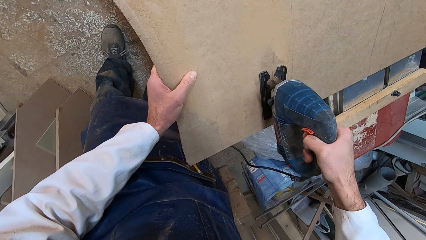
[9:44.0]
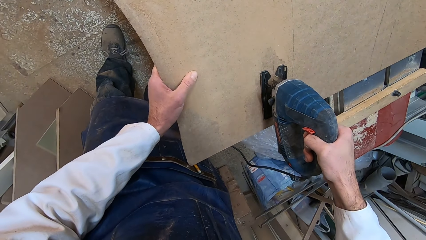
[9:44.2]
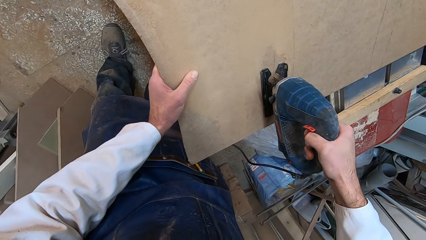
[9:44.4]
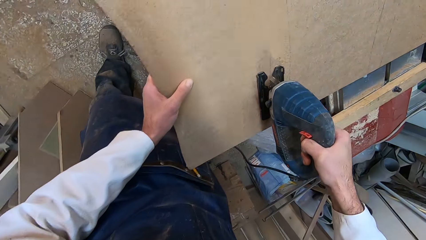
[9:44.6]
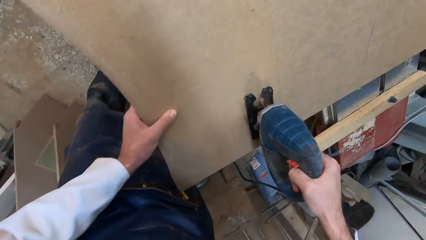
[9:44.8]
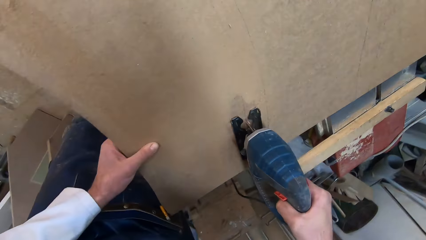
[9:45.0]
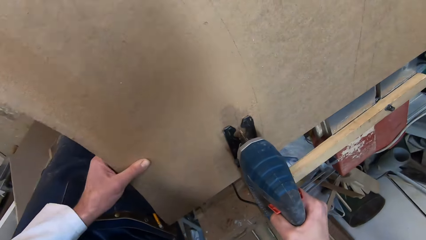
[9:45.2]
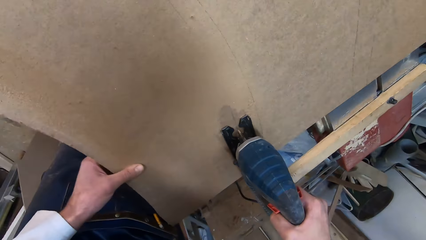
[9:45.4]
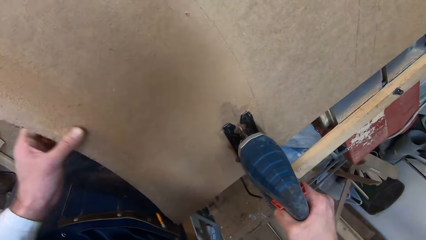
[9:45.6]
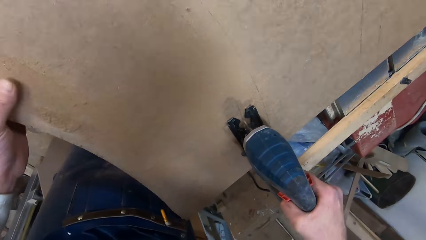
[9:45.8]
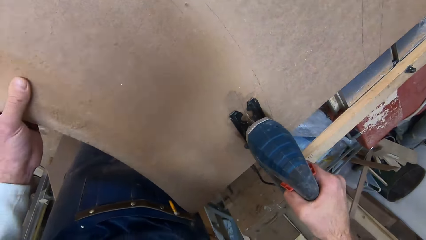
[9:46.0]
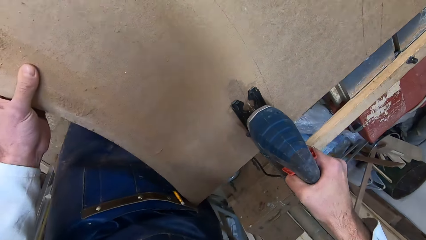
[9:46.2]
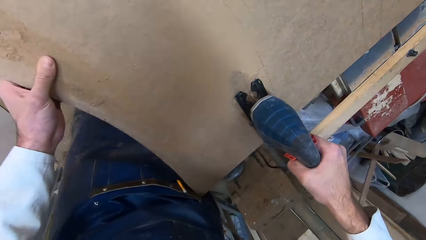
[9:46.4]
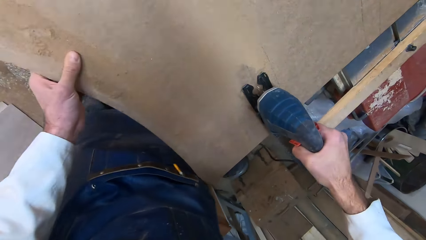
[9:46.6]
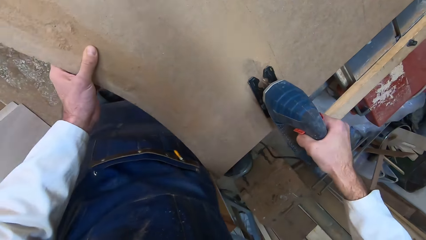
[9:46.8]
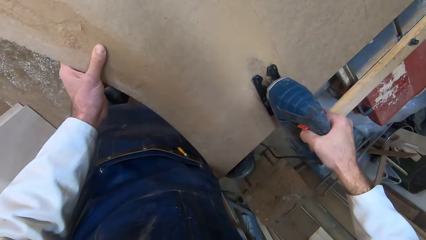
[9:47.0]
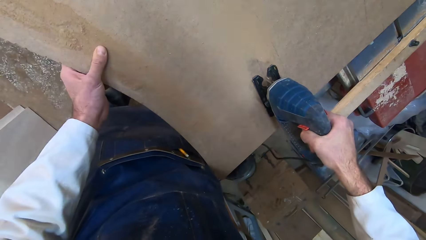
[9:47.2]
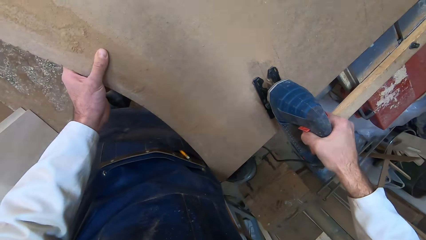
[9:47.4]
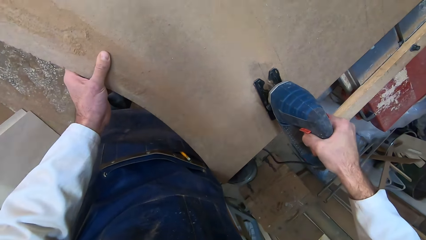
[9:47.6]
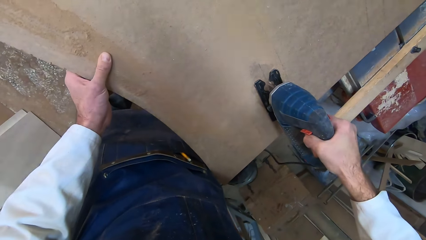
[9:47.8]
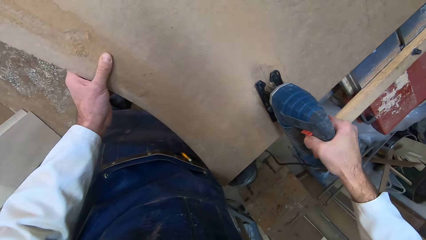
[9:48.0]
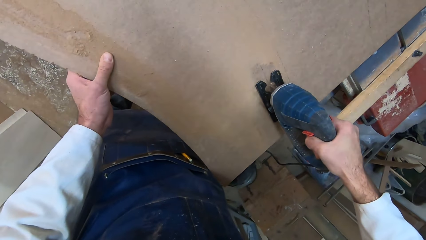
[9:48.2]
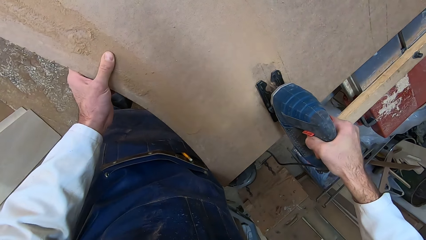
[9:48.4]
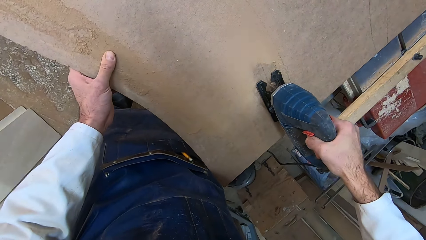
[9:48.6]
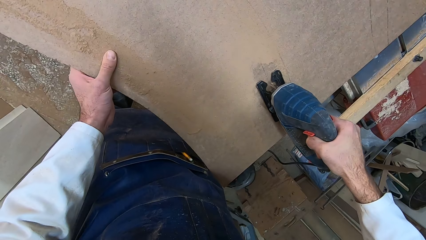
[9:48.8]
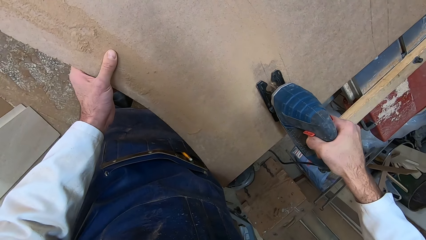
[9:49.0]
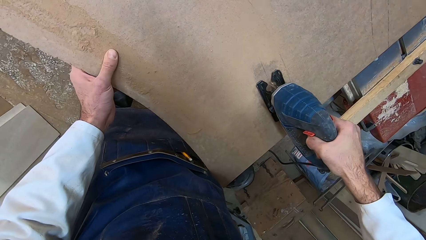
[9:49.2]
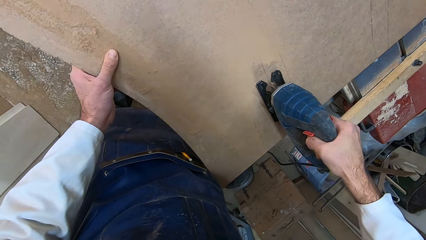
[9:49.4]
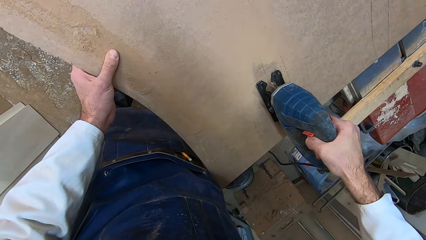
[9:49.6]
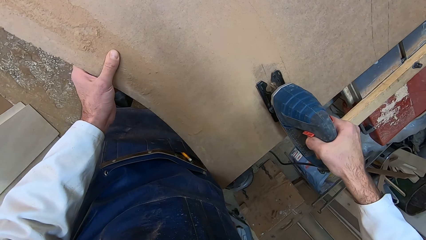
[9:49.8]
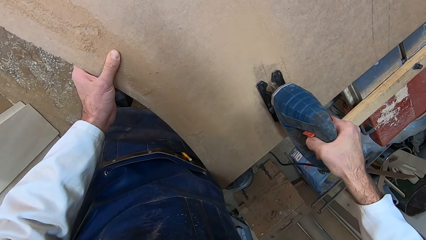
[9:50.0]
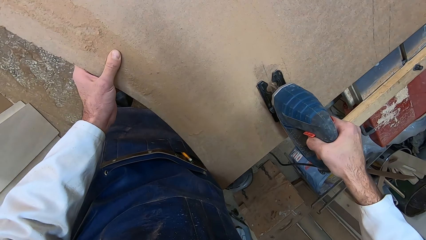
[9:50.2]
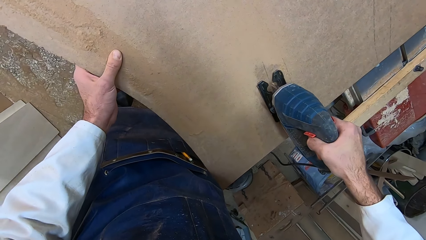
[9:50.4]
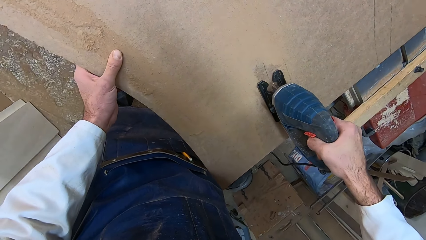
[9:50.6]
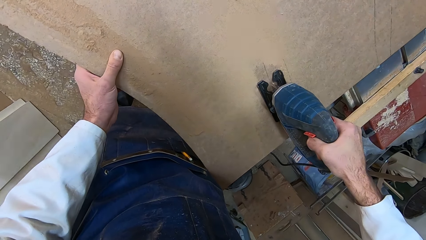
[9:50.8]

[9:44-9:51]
The camera wearer moves his left hand up the wood.

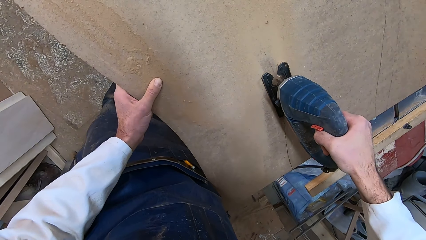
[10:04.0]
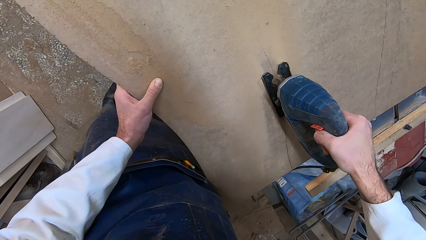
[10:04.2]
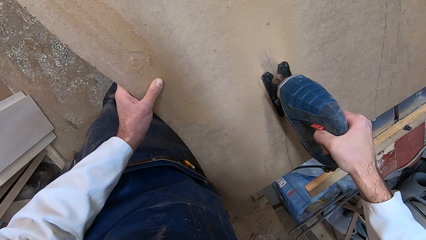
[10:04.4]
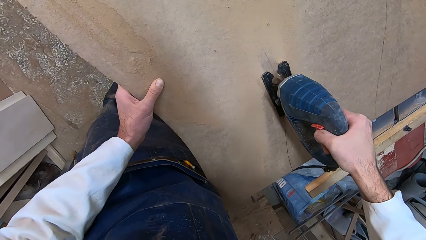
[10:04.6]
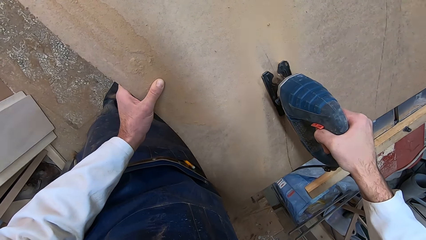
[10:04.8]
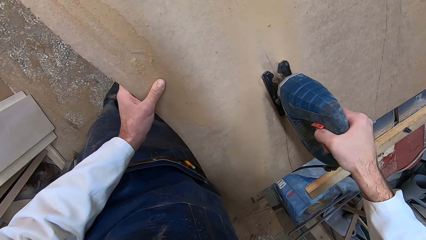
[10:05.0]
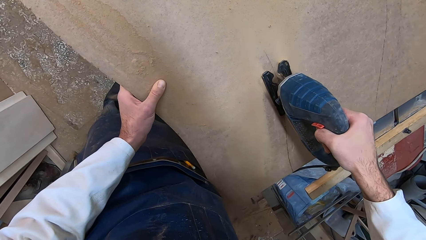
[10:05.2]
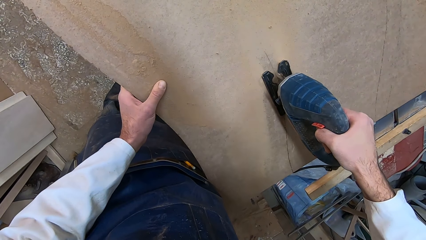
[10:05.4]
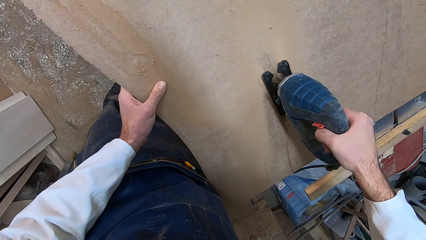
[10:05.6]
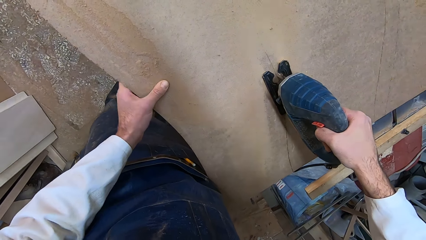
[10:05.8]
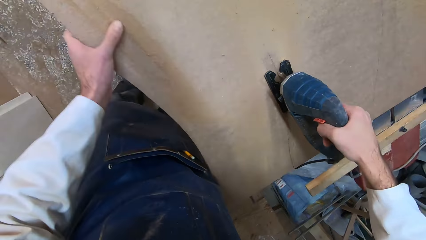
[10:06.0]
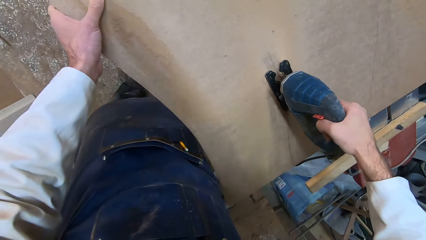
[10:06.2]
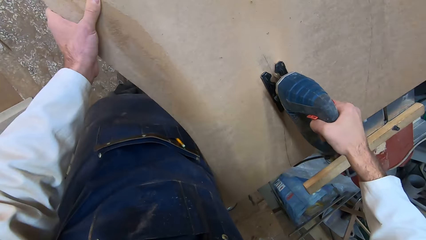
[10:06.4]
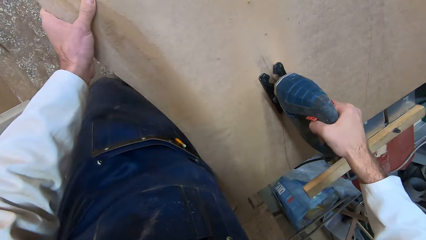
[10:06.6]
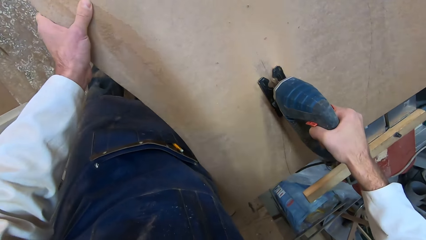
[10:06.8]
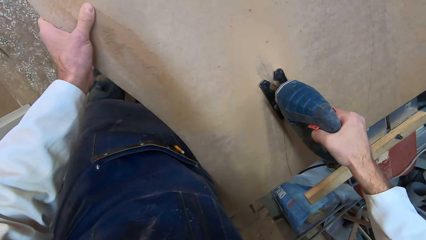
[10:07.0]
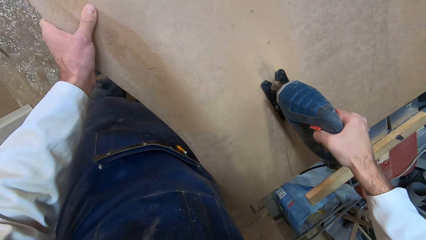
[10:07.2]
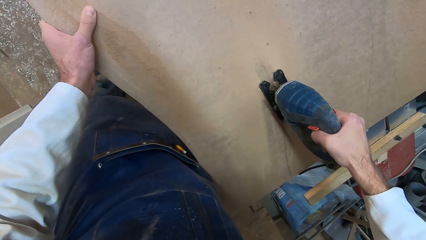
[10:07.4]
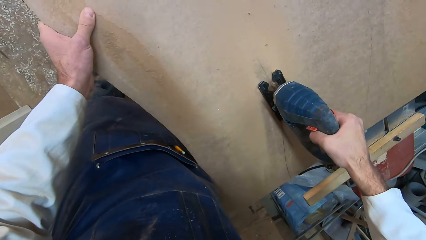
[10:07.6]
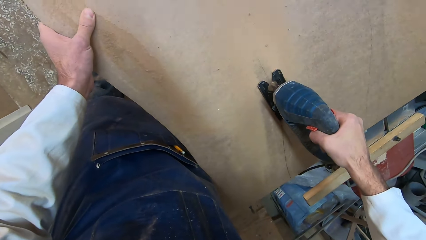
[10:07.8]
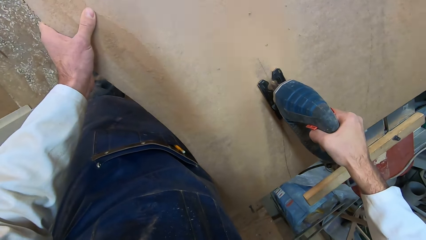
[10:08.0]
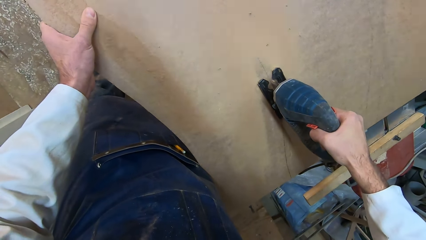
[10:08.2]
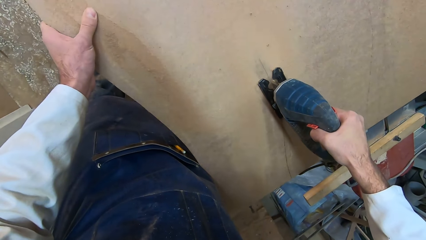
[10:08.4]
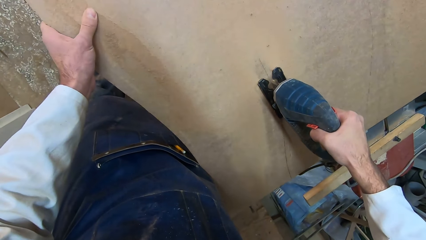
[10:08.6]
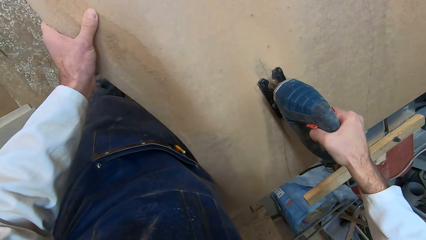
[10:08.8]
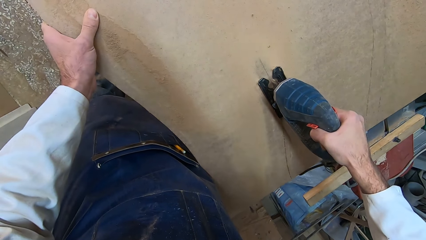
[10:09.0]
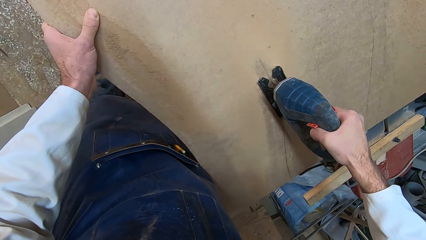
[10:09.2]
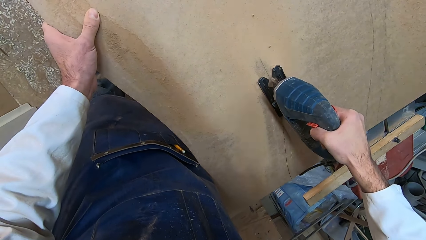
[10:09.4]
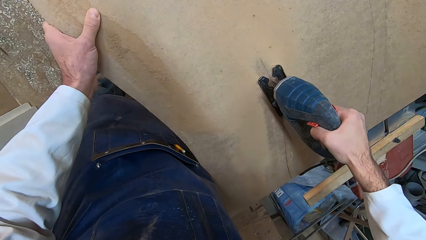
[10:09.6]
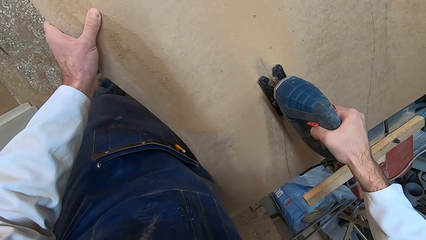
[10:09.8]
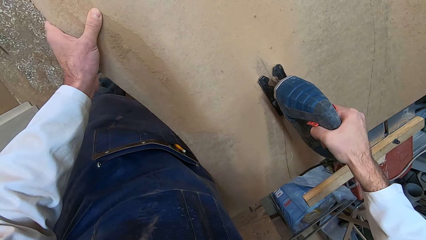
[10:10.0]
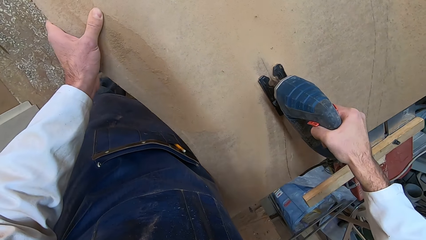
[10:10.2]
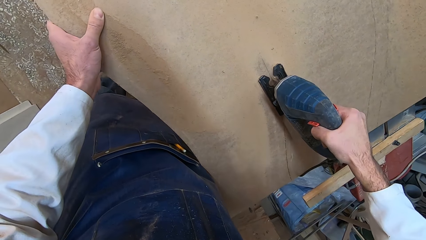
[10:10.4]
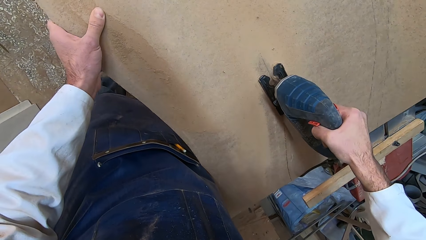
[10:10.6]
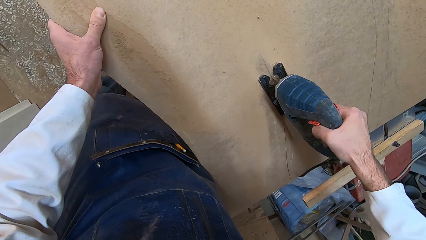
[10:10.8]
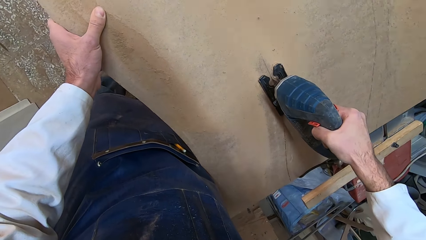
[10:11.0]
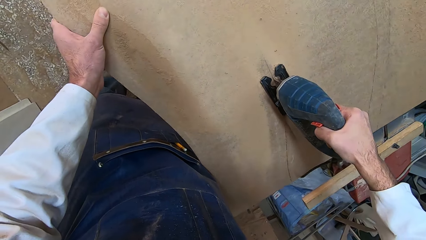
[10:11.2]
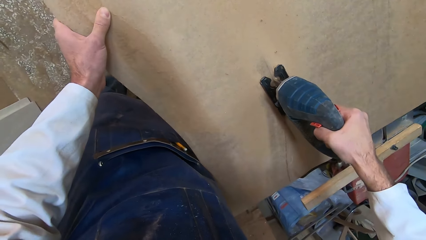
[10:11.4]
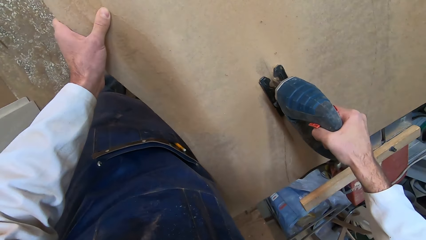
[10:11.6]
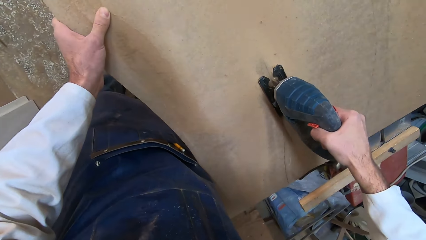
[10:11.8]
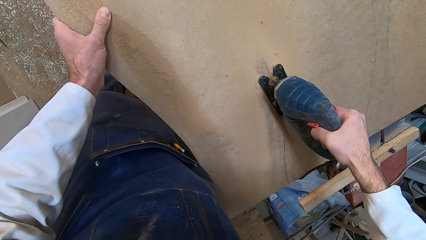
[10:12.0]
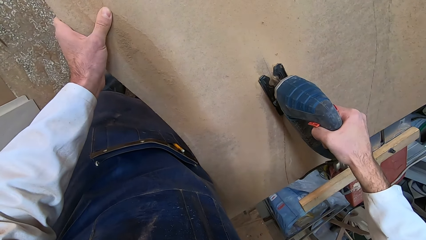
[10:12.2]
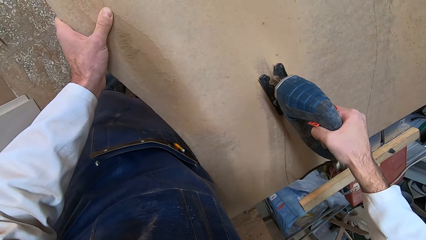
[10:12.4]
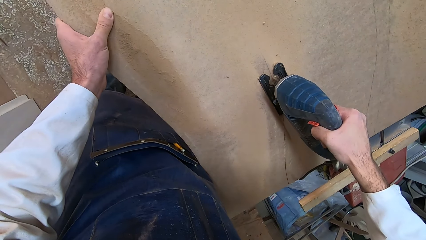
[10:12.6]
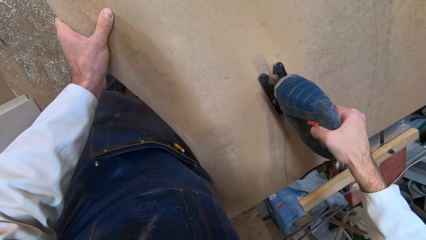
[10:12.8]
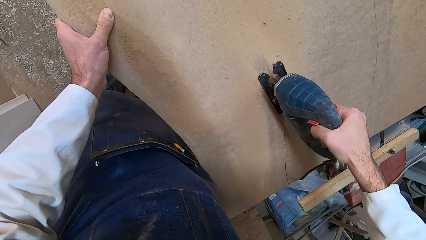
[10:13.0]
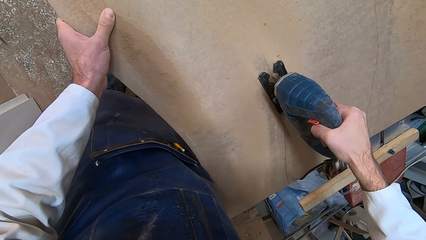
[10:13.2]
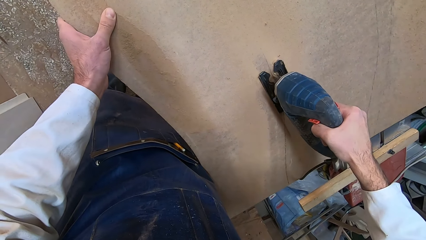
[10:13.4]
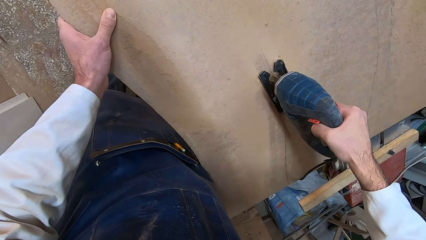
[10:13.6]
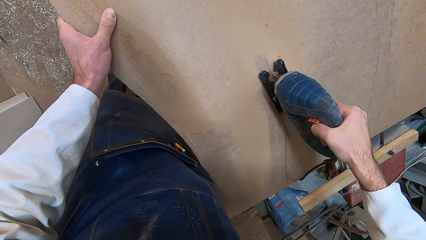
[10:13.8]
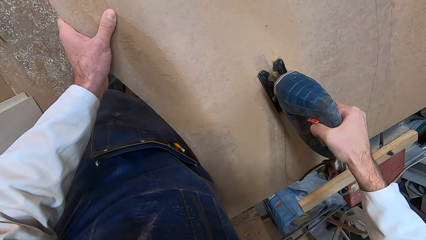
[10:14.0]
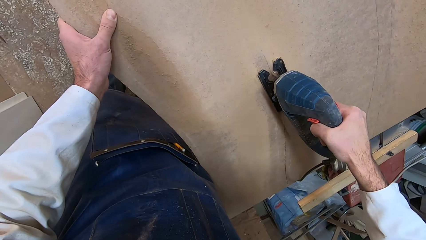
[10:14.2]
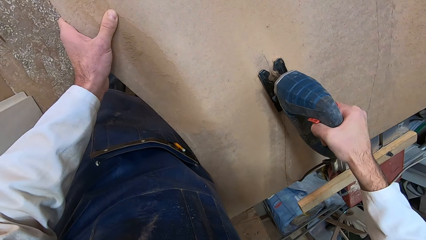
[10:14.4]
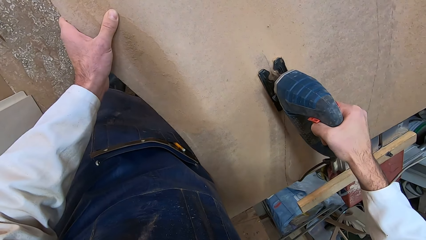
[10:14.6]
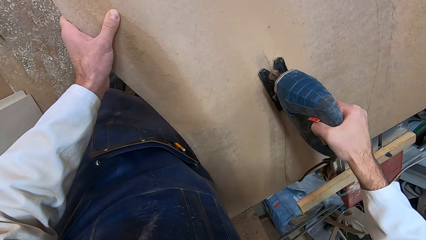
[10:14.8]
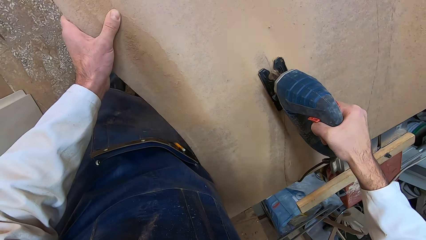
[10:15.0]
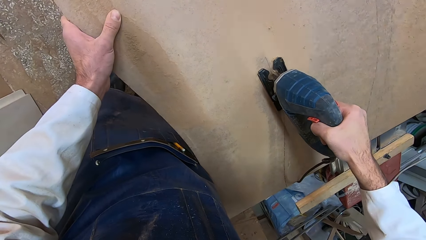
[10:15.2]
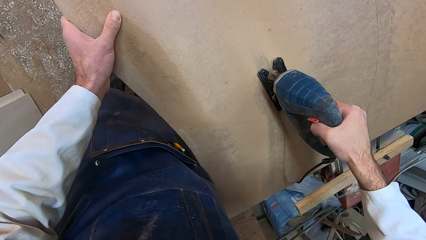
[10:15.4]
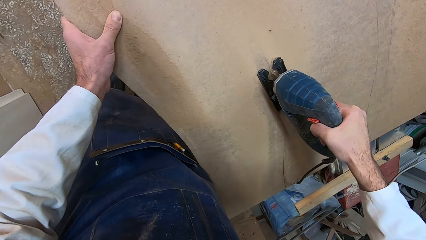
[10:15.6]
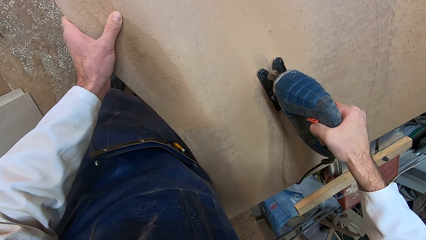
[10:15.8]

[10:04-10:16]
The camera wearer moves his left hand up the wood. He moves his left foot.
